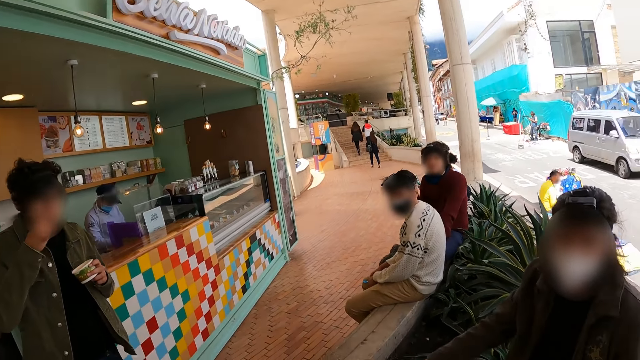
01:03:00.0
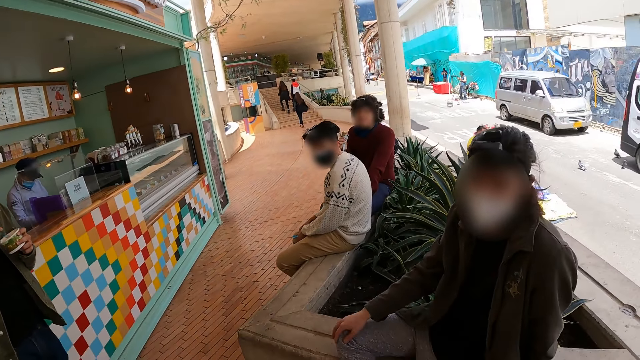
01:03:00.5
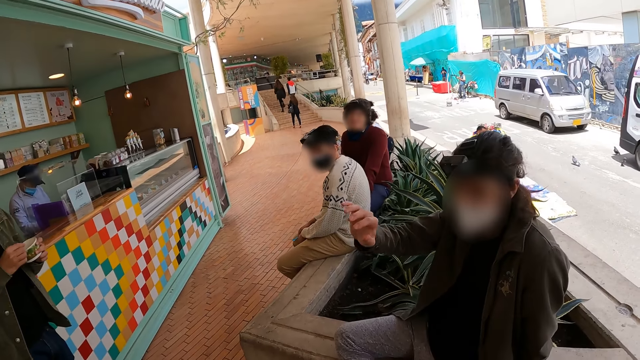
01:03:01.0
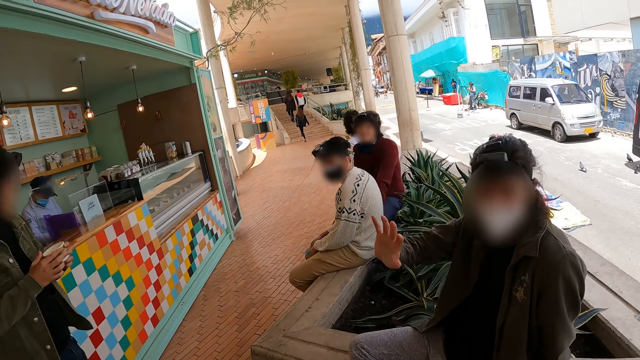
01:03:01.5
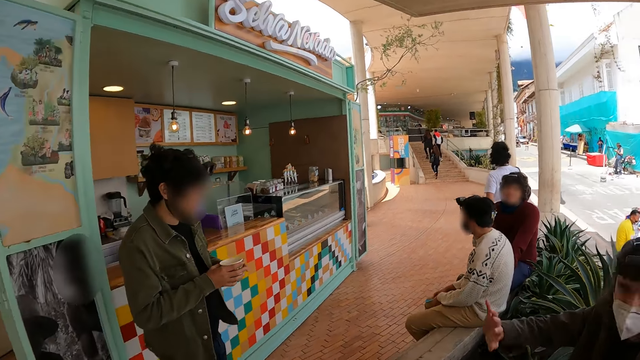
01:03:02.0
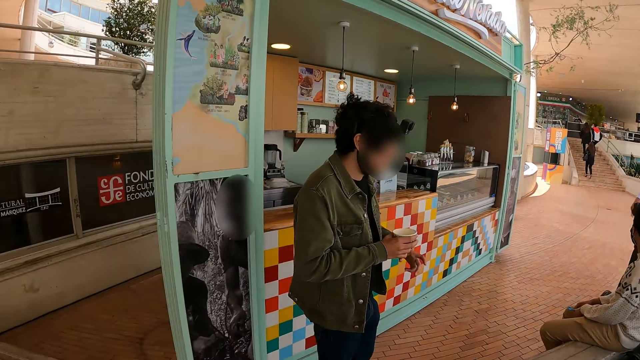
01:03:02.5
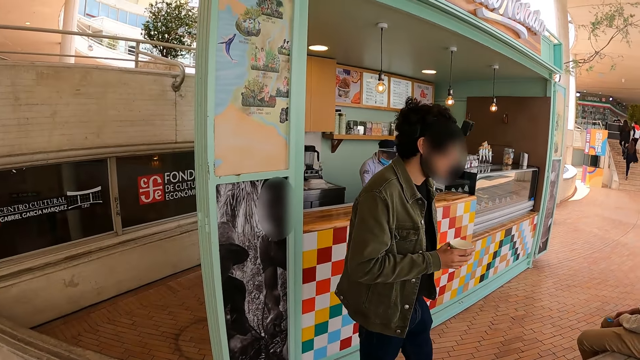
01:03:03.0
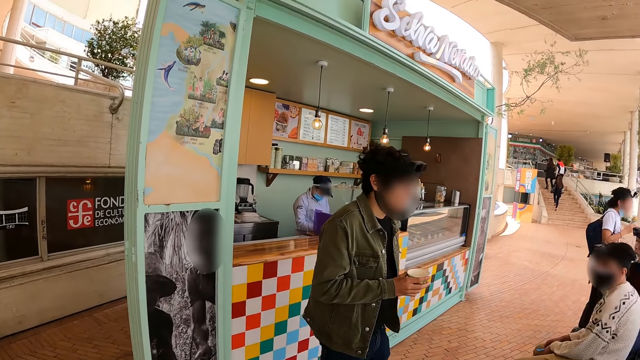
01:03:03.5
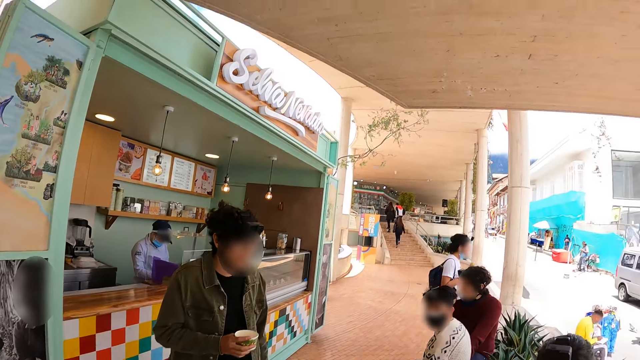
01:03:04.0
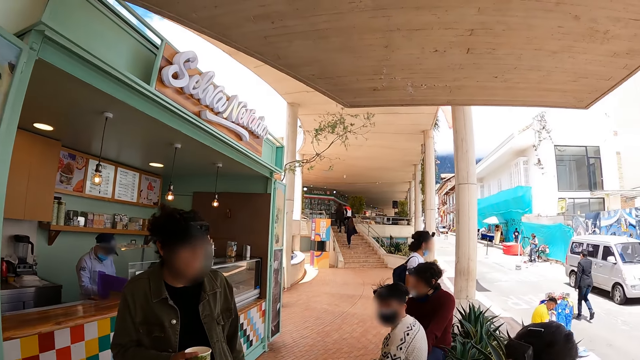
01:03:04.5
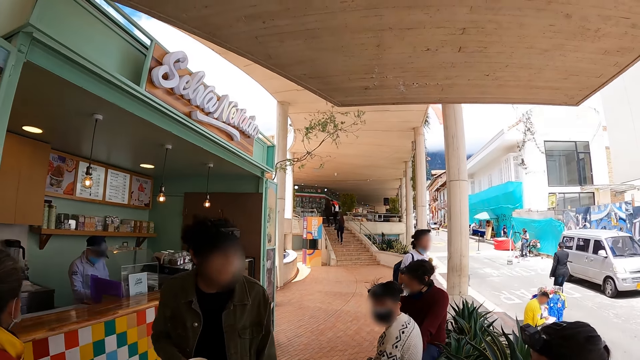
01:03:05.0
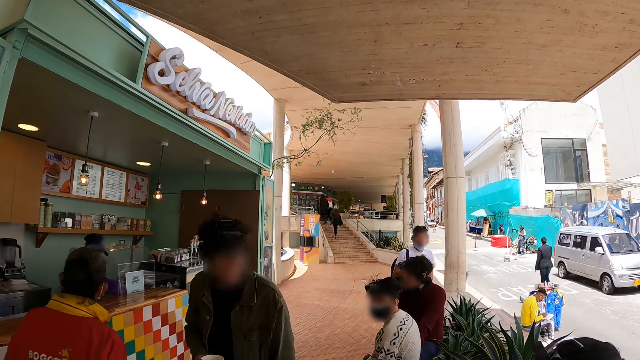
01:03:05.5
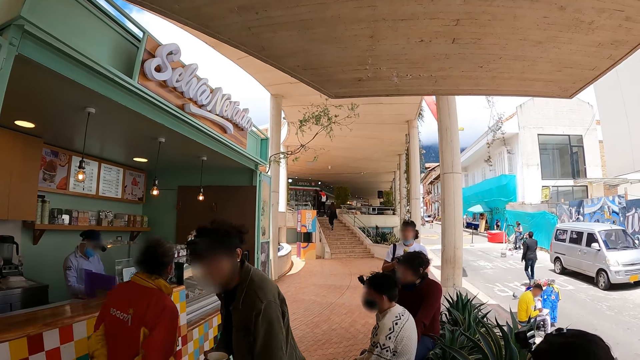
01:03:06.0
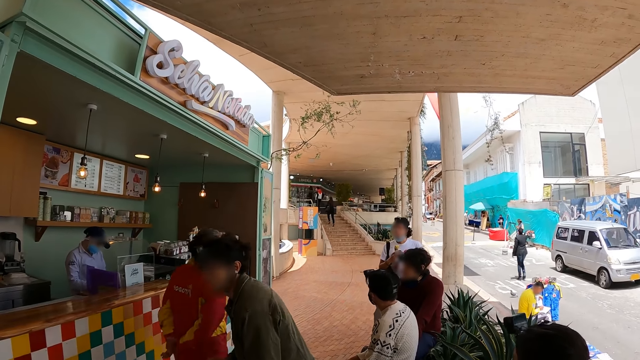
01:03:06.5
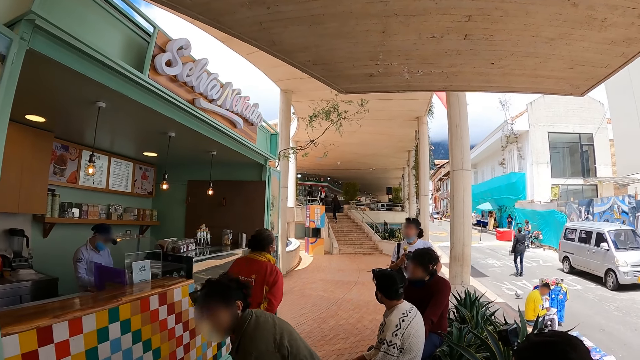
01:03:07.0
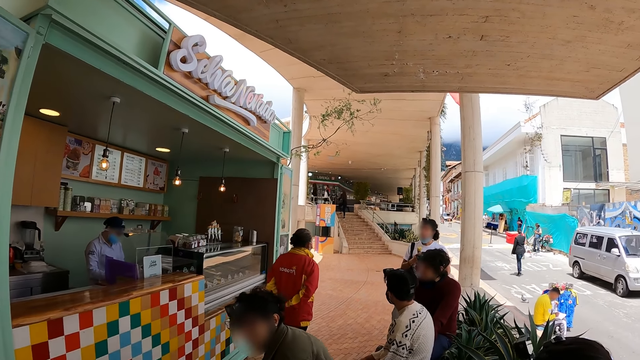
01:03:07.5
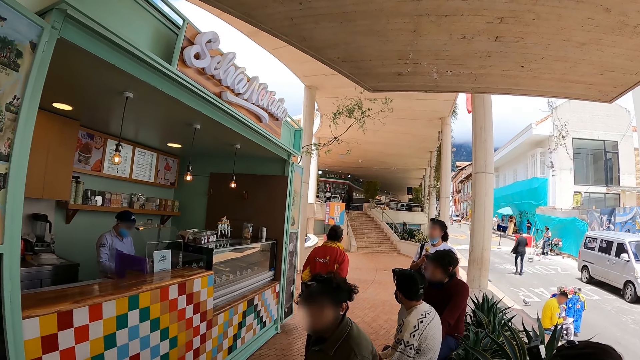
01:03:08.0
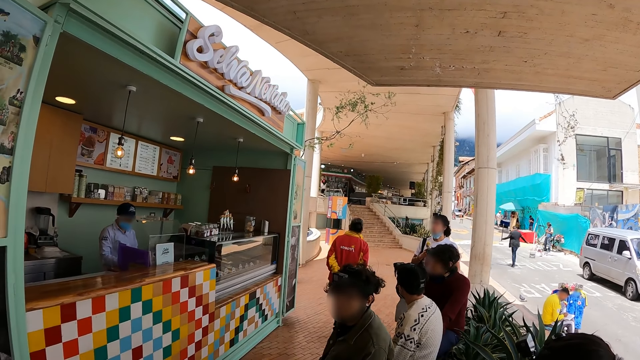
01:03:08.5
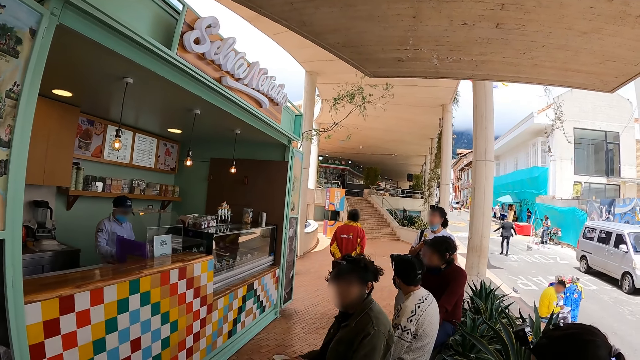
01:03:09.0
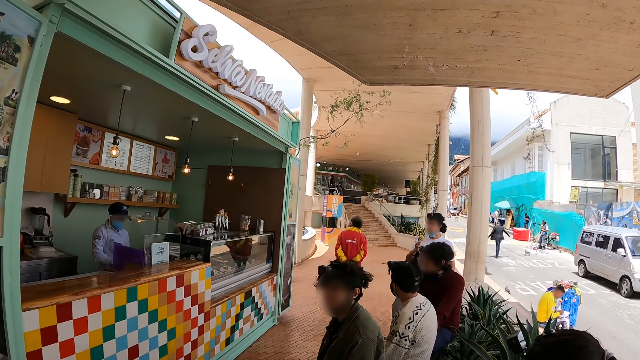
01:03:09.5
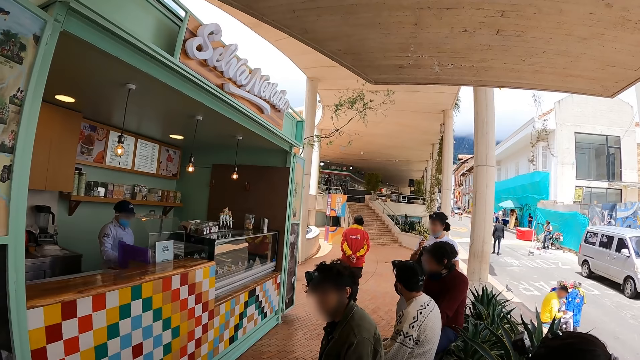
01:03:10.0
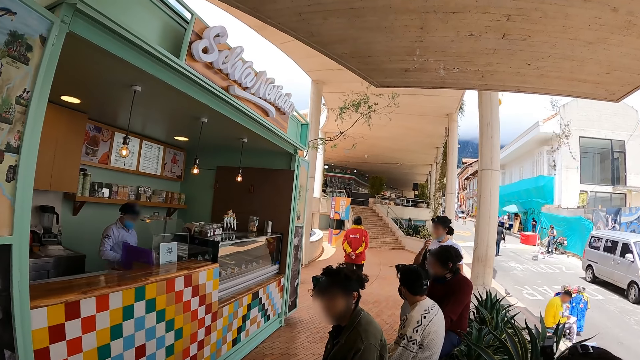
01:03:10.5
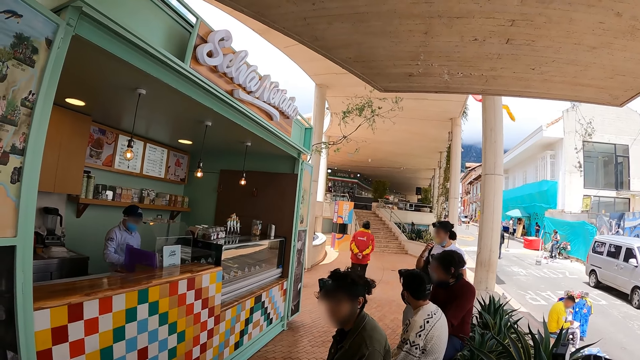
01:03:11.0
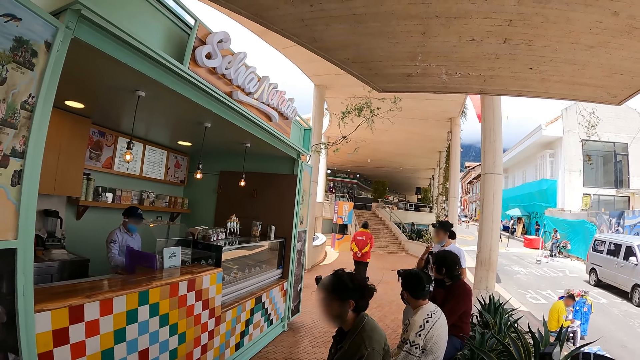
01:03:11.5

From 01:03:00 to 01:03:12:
The camera wearer stares at a man.

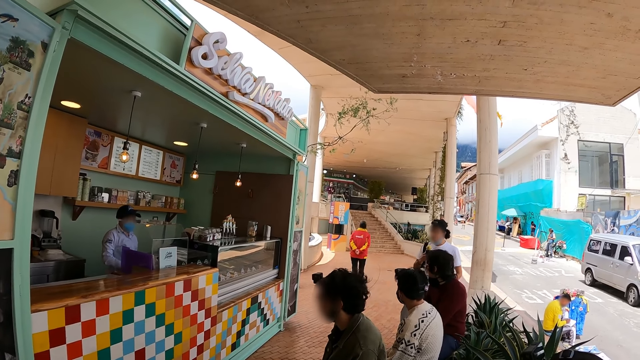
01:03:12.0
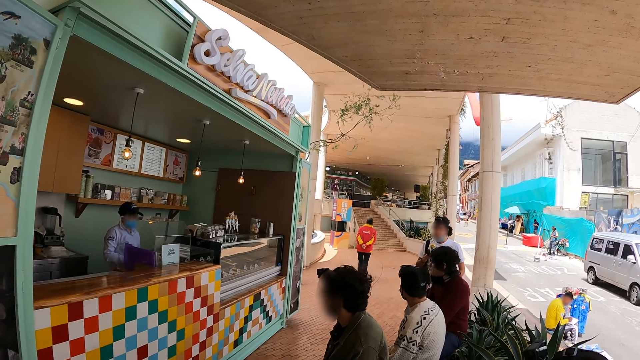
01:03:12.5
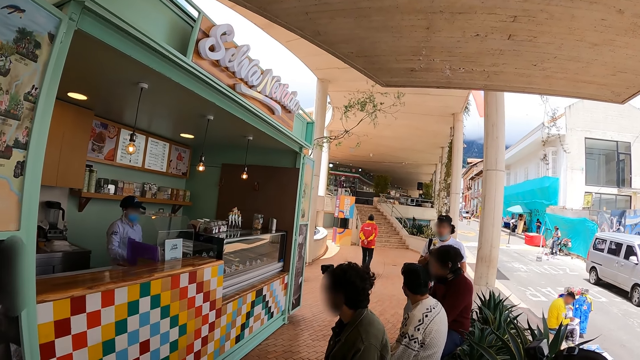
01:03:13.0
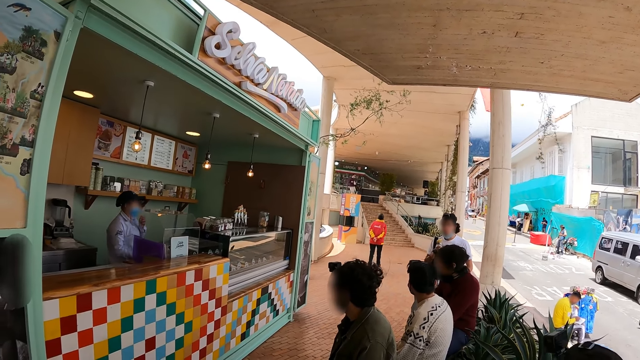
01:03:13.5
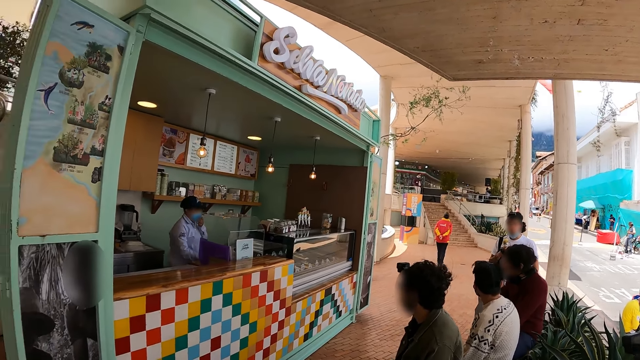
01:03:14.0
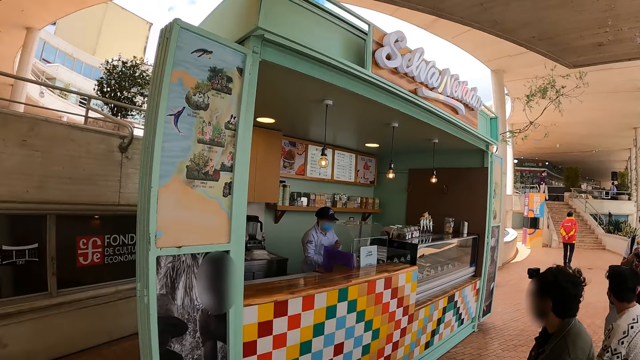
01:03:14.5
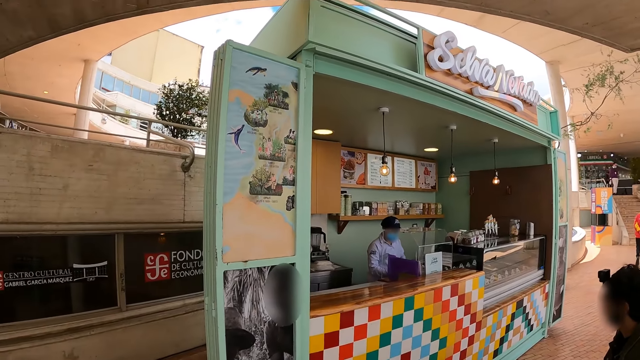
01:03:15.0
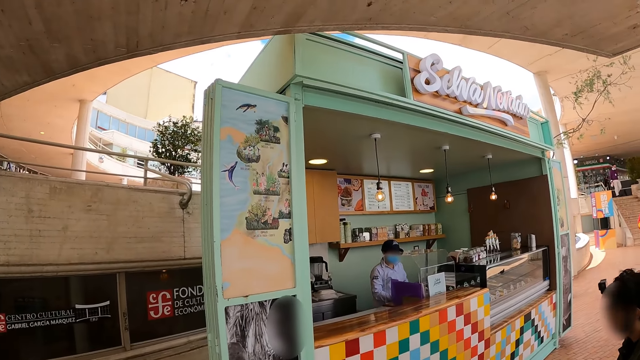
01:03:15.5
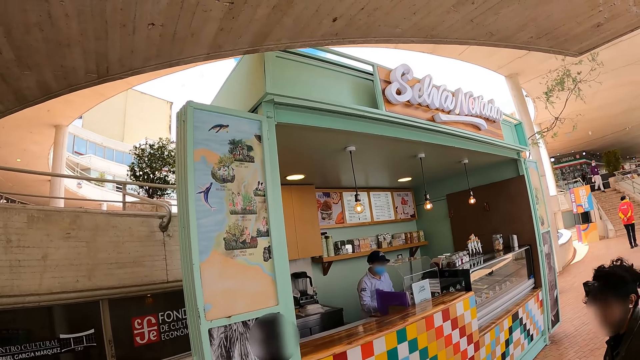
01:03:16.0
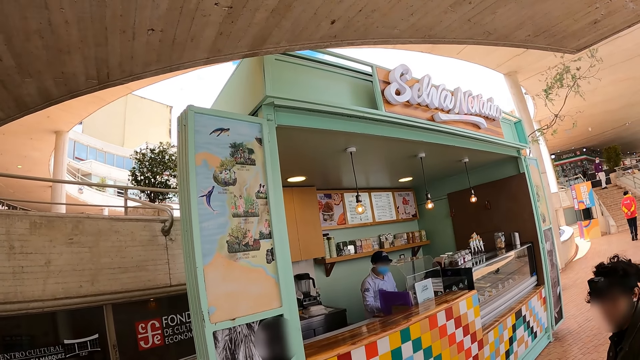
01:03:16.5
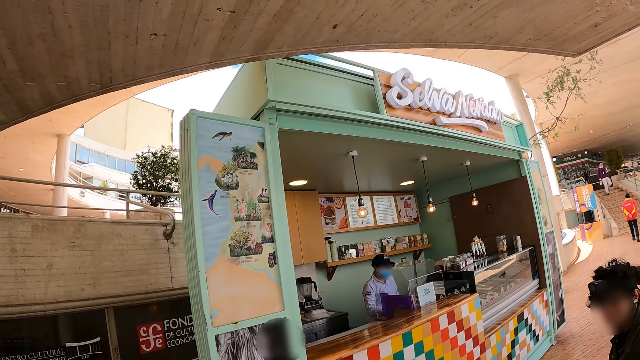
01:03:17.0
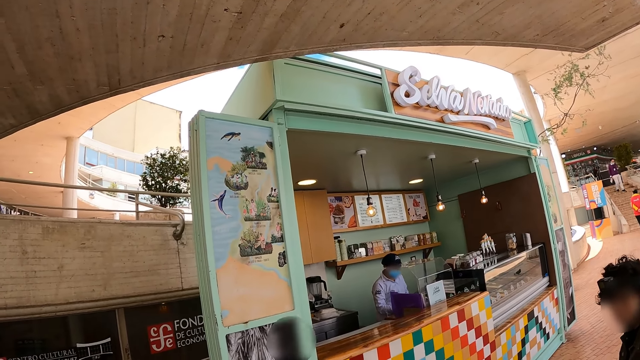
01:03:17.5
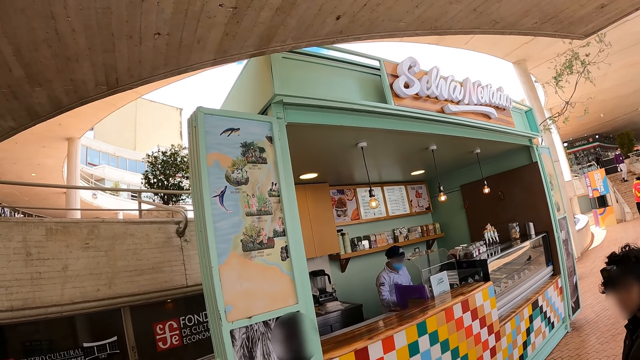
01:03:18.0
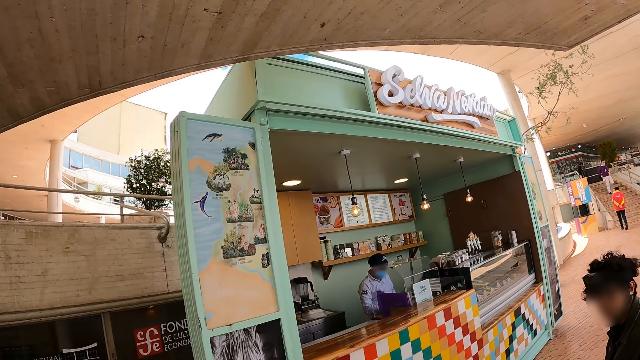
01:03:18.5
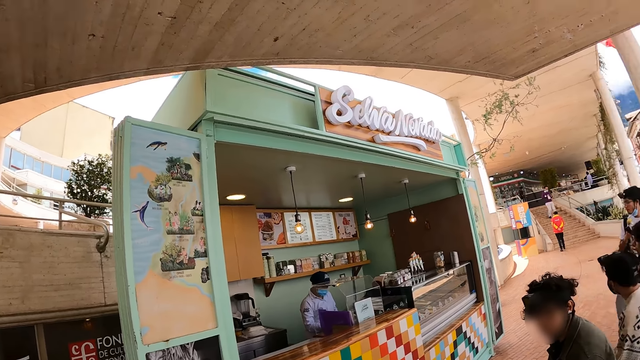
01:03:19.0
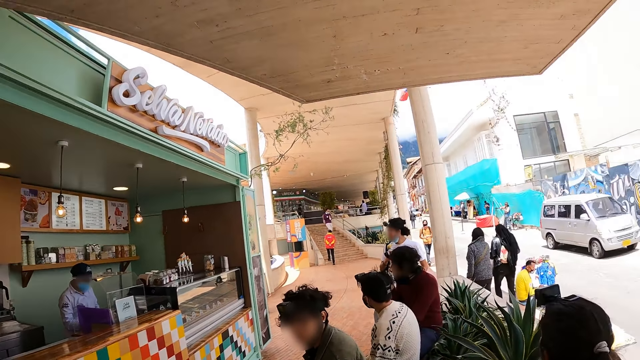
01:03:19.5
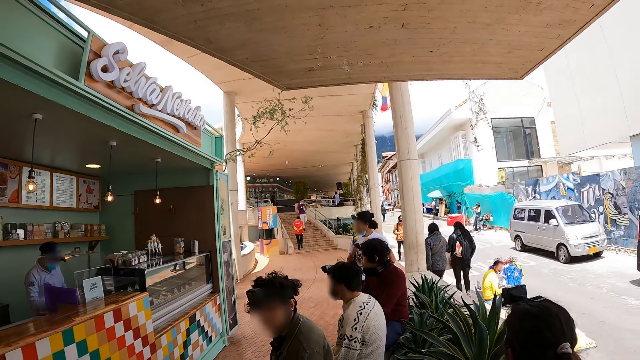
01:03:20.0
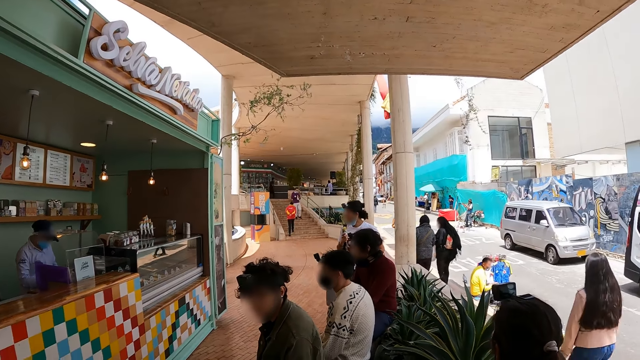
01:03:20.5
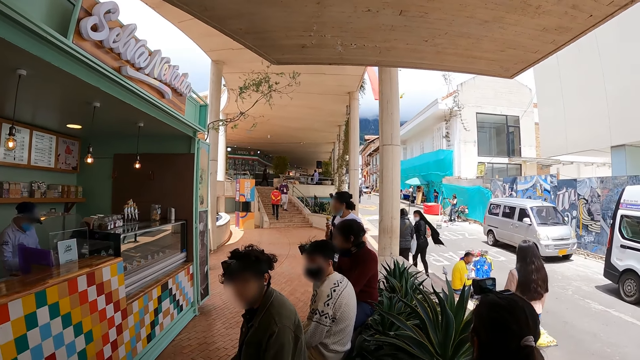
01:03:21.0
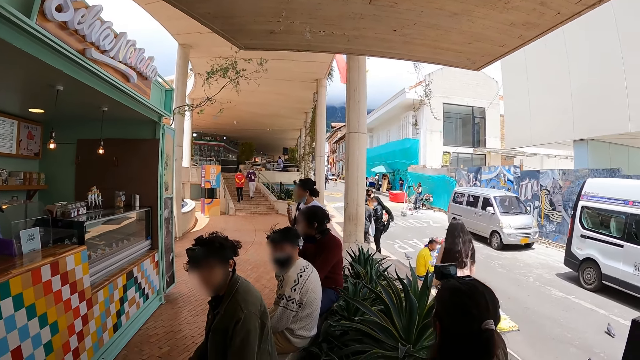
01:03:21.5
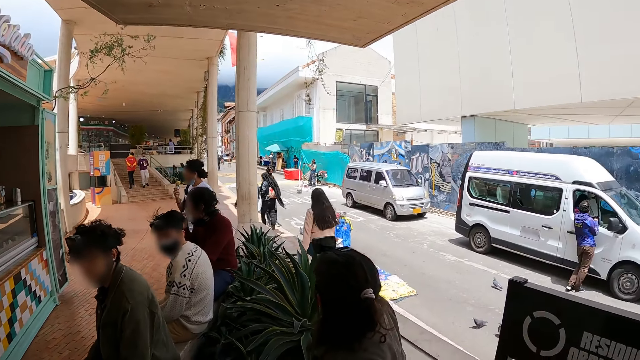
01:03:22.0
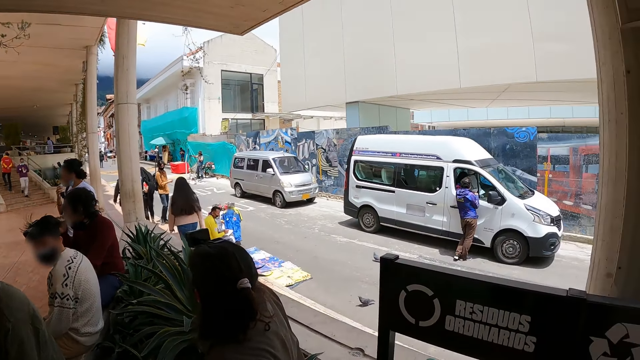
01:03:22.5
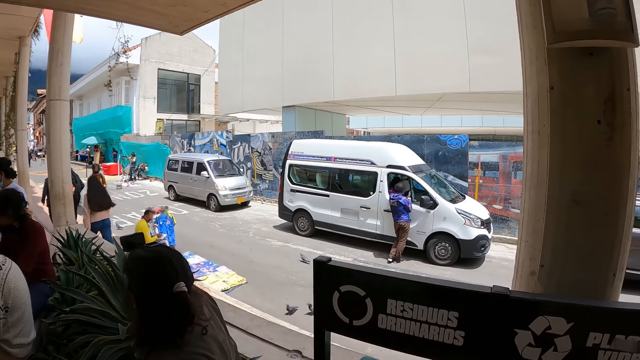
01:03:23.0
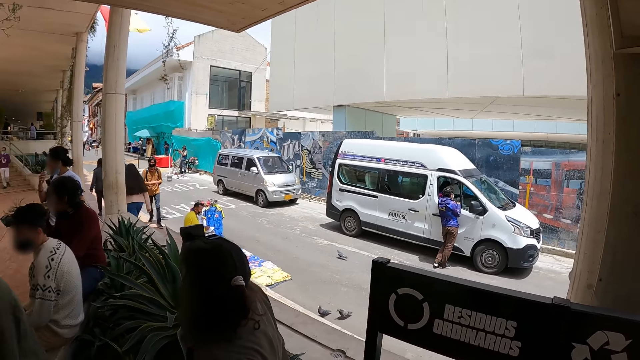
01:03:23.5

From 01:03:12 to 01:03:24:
The camera wearer stares at the ice cream parlor. They stare at the cafeteria. They look around.
